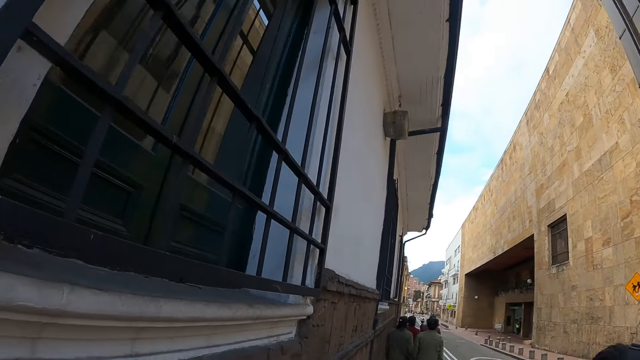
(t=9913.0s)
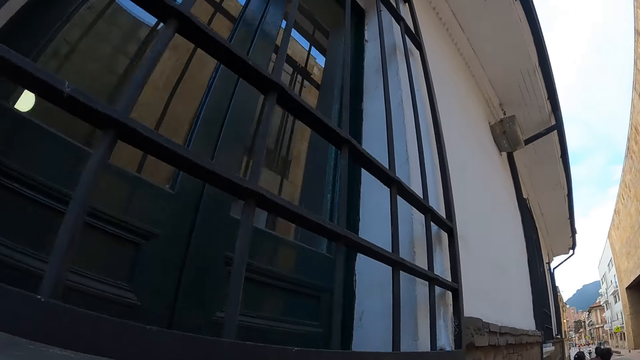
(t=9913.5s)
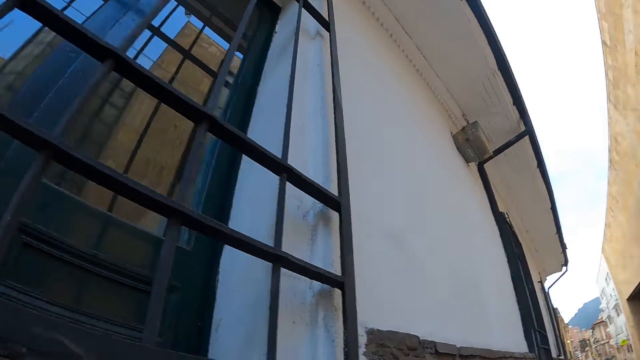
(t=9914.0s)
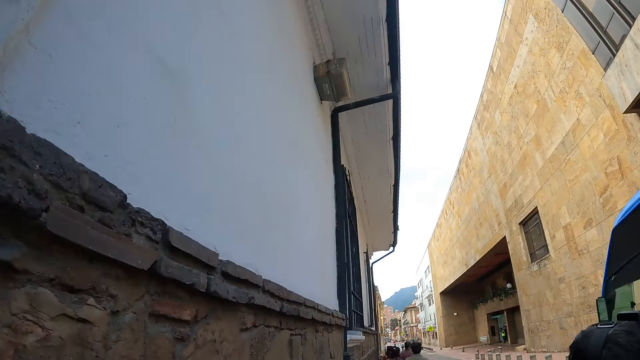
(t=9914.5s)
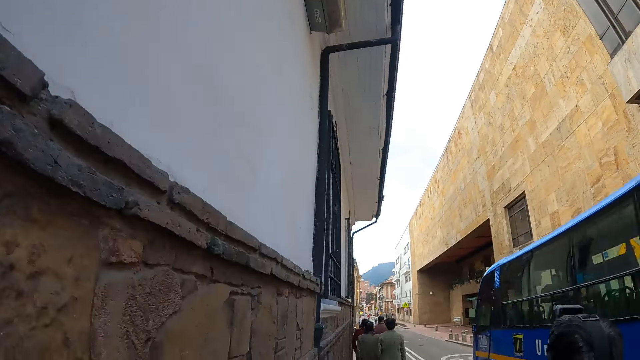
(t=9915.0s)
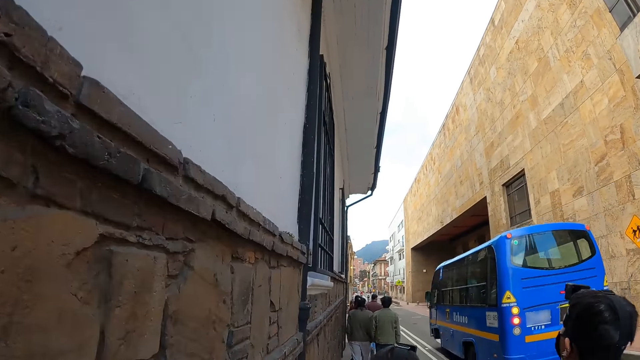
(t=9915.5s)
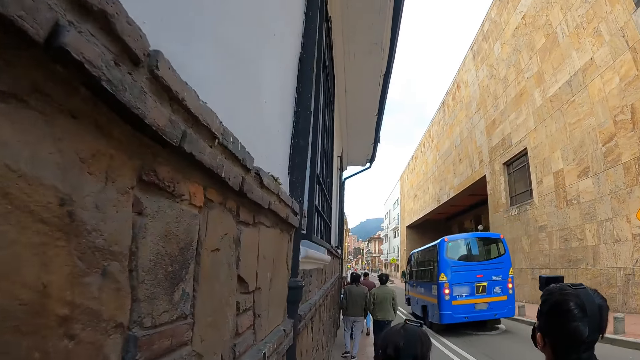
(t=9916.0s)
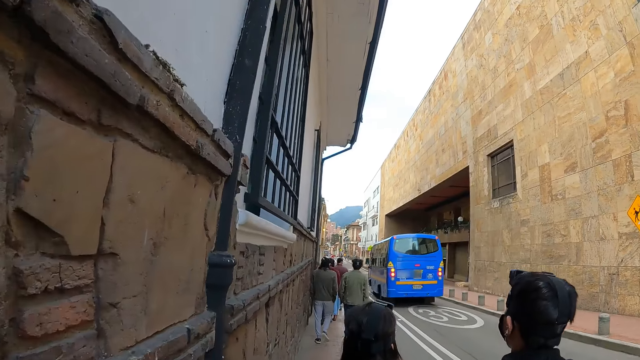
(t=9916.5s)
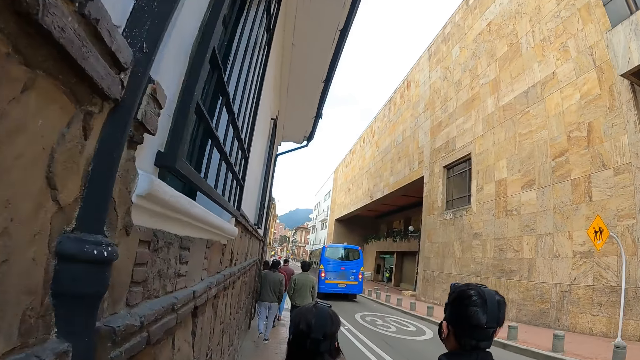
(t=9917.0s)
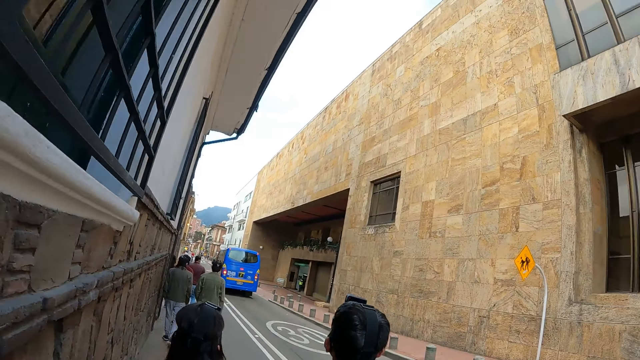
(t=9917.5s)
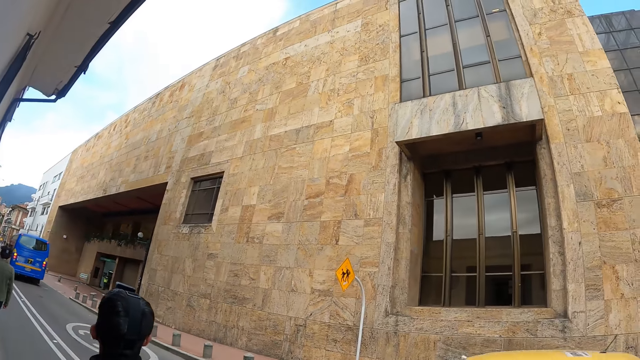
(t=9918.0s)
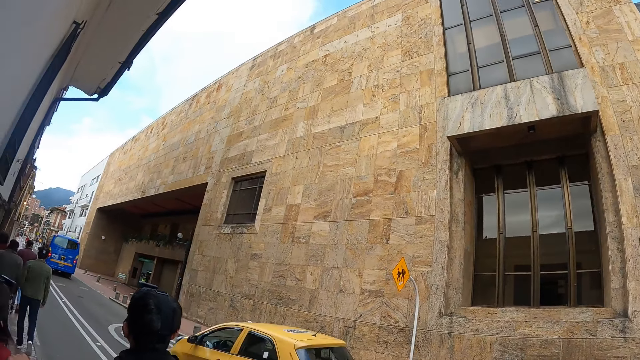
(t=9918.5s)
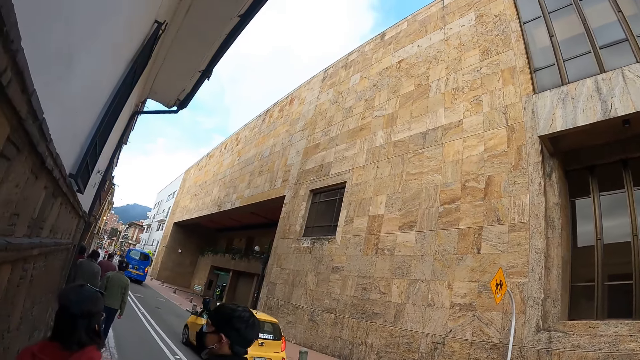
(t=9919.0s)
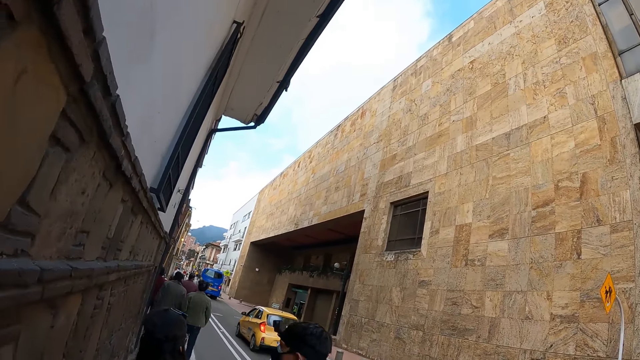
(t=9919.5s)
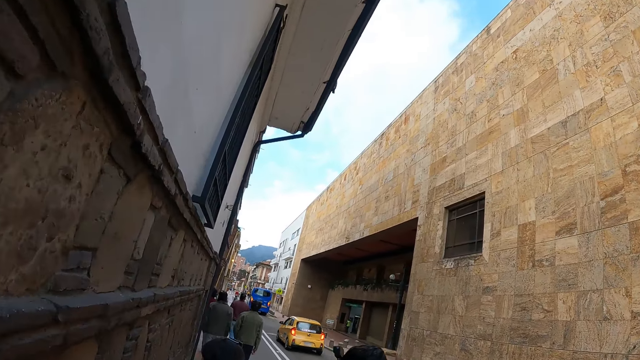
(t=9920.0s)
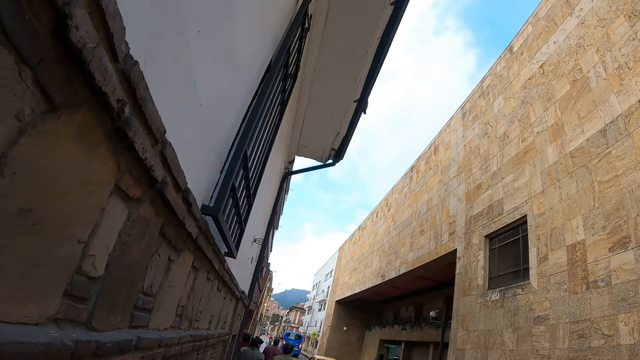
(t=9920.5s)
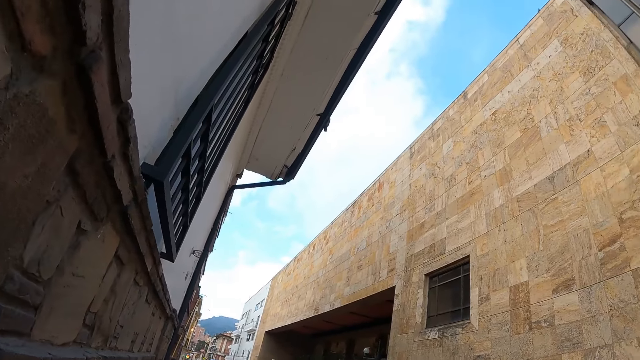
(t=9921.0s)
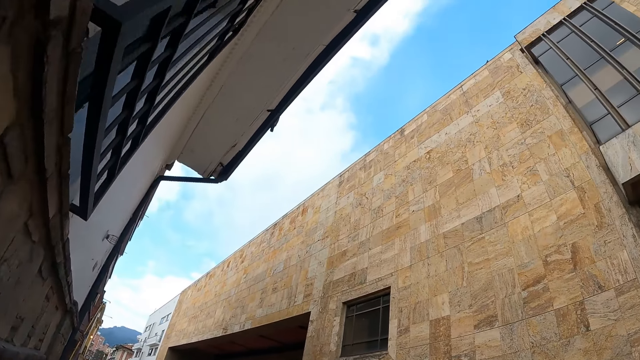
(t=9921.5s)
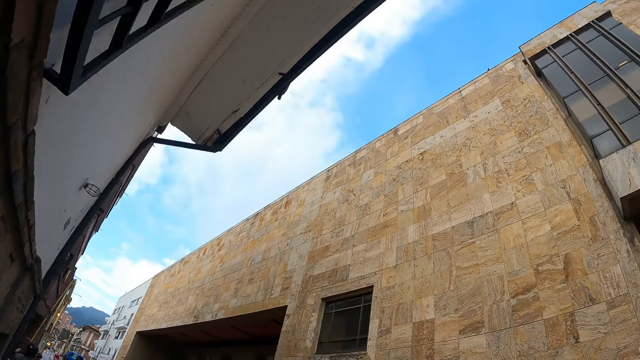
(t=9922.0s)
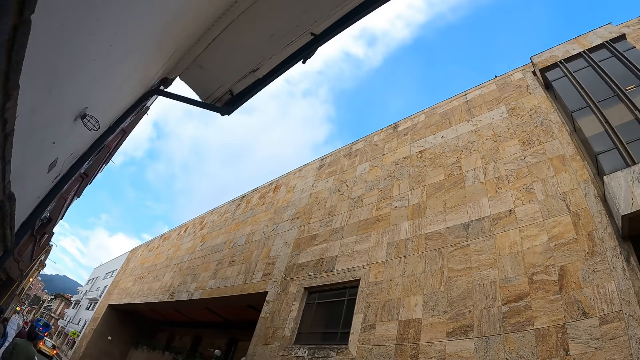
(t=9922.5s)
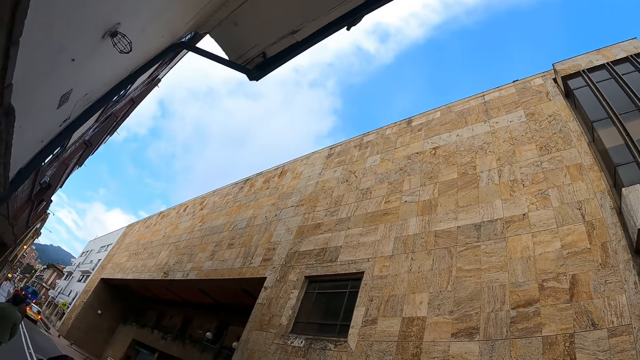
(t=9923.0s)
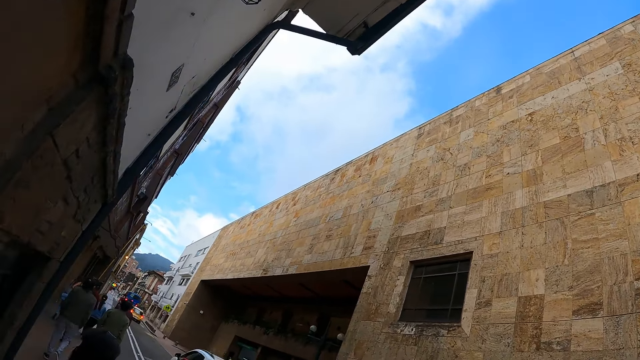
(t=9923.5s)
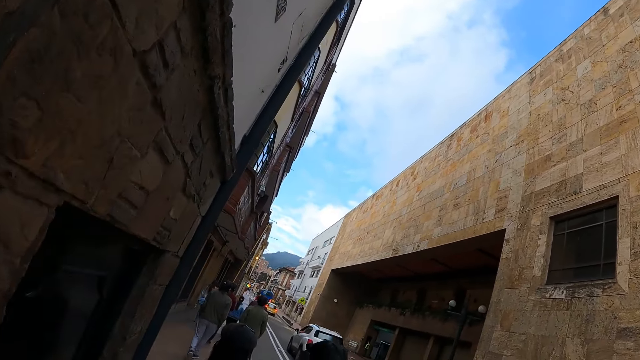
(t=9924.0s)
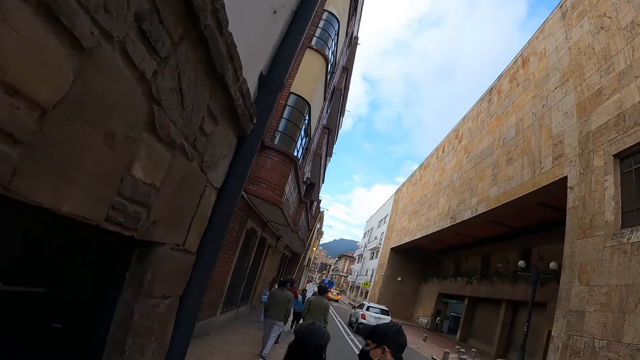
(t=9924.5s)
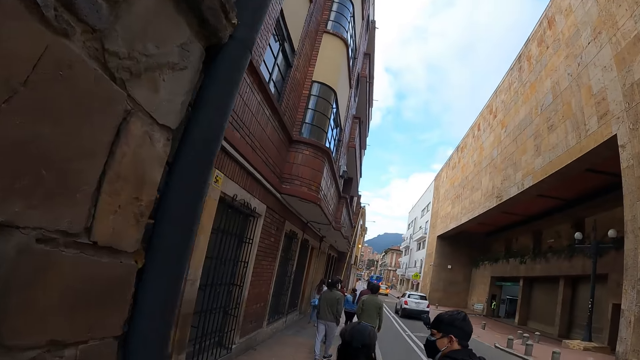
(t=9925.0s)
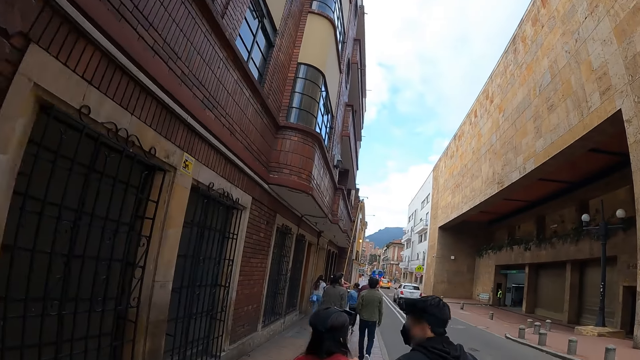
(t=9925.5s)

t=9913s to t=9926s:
The camera wearer looks up. They walk in front. They look up.

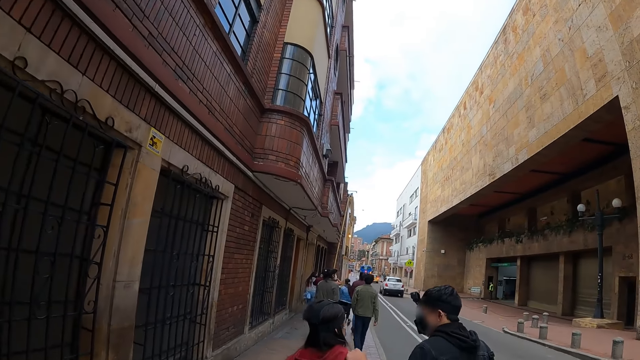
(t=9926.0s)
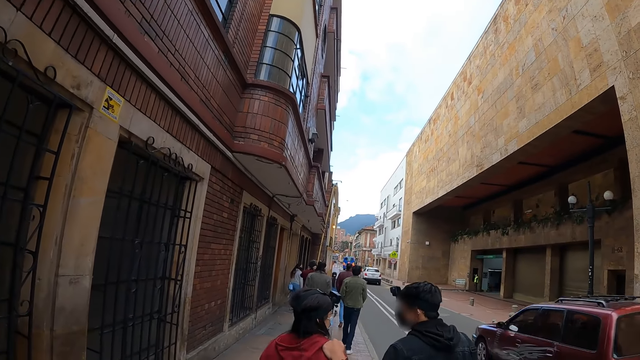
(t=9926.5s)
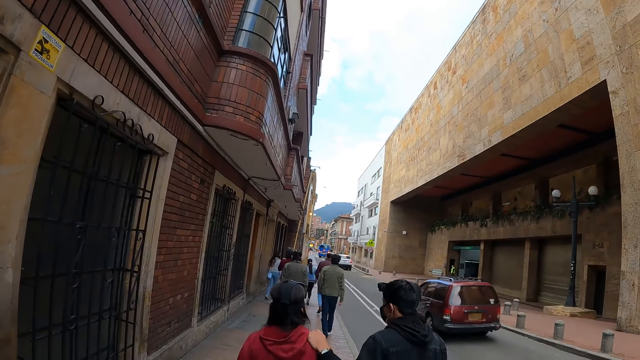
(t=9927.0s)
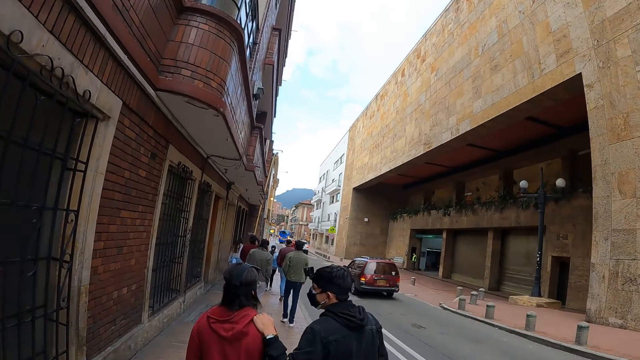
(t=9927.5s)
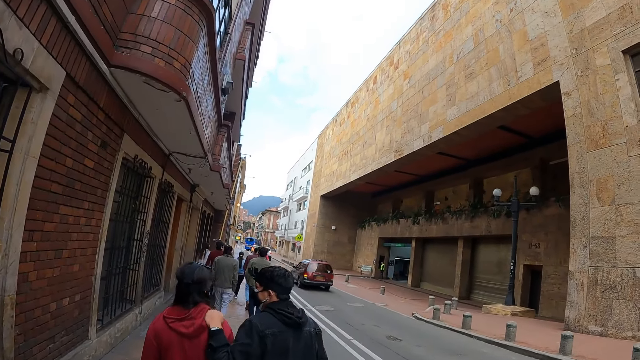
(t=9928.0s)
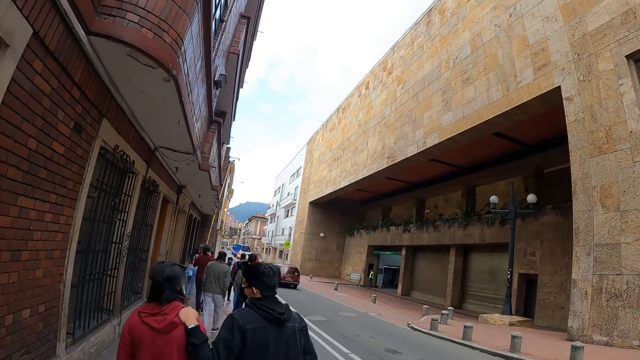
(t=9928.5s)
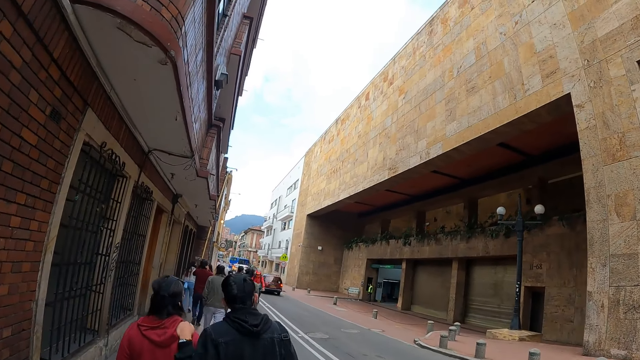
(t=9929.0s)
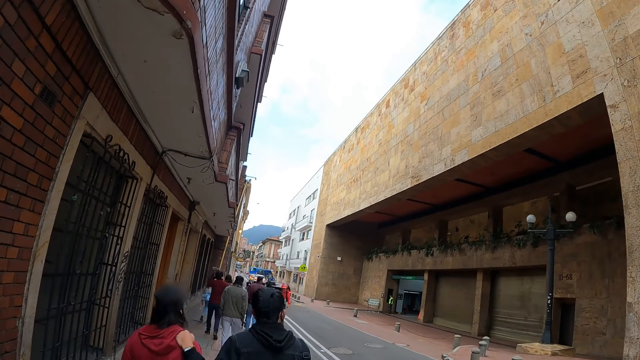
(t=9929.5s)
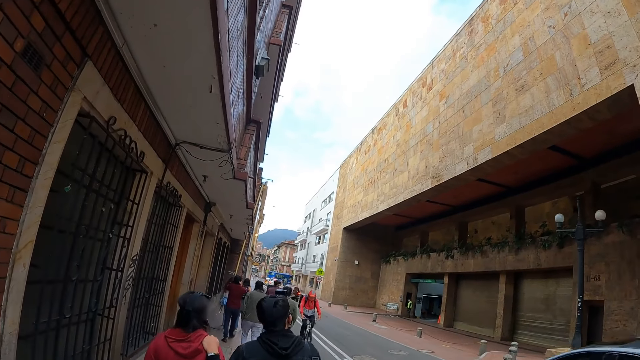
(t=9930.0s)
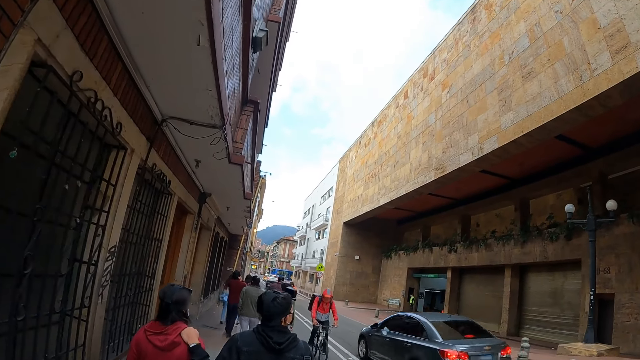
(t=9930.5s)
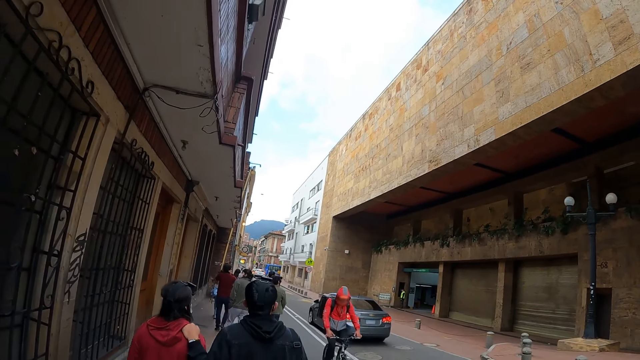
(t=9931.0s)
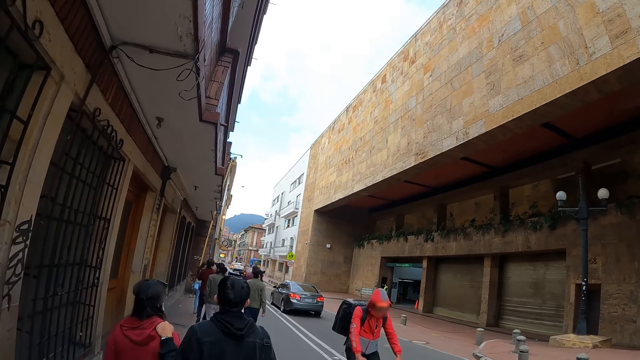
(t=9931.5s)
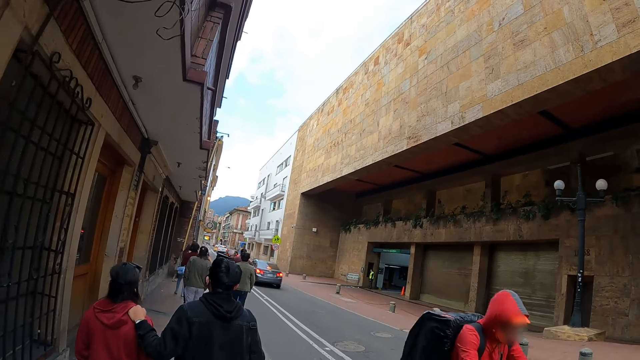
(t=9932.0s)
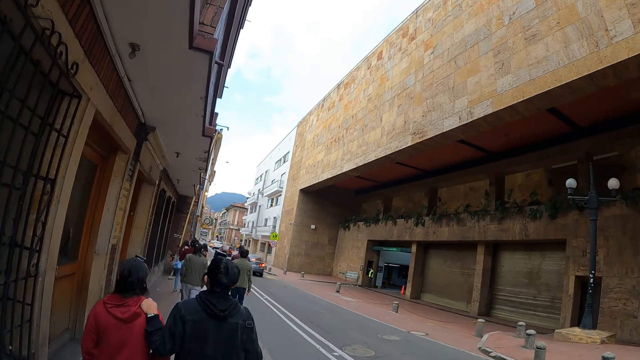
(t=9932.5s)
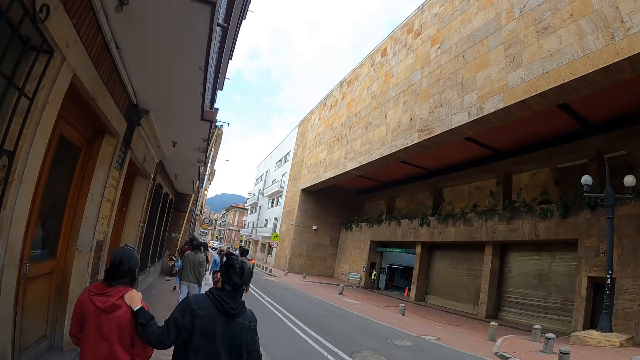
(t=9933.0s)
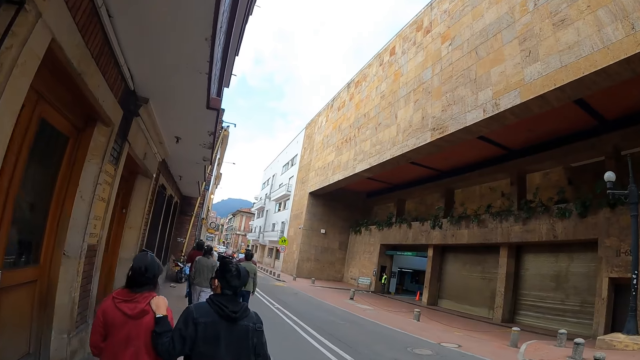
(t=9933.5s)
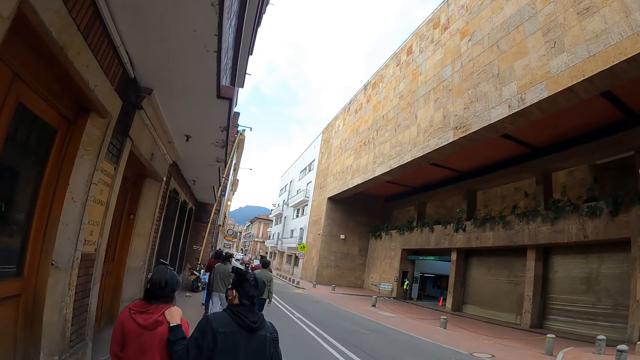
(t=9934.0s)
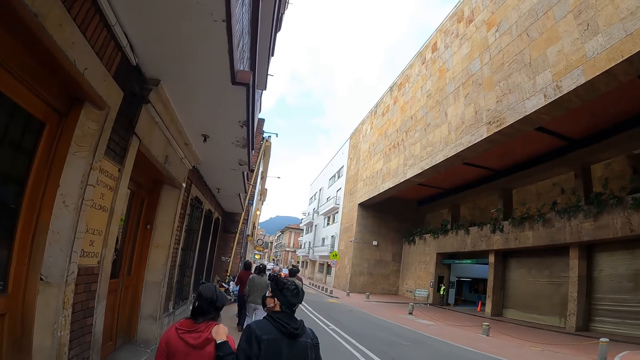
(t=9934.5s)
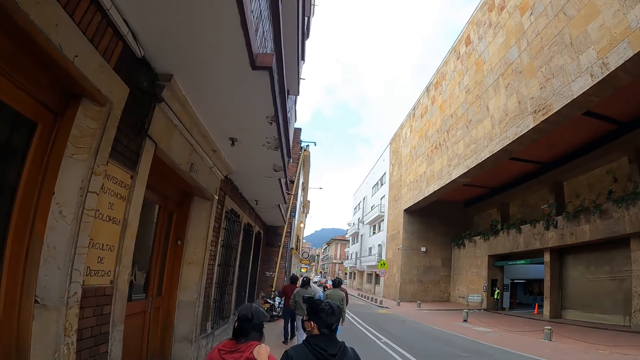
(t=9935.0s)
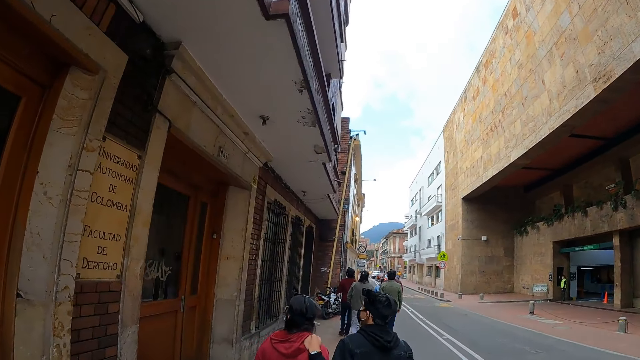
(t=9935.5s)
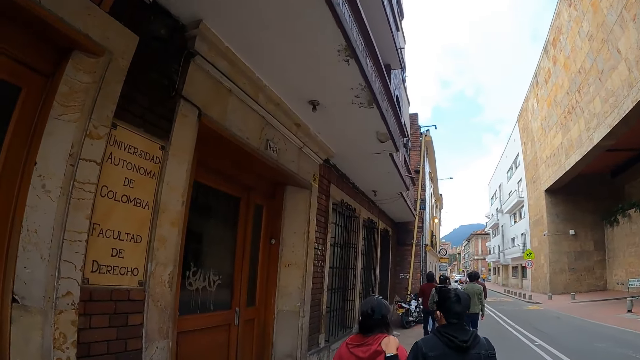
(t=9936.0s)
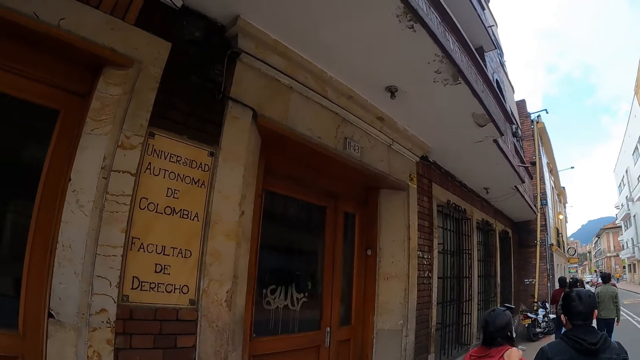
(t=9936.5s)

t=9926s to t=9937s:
The camera wearer walks in front. They look in front.
